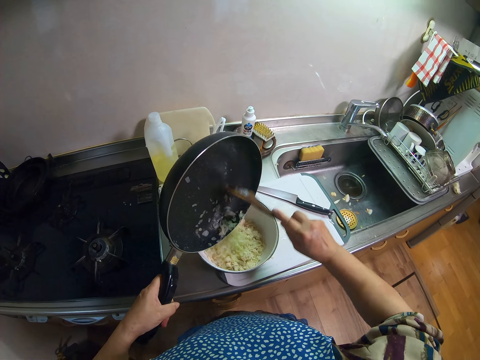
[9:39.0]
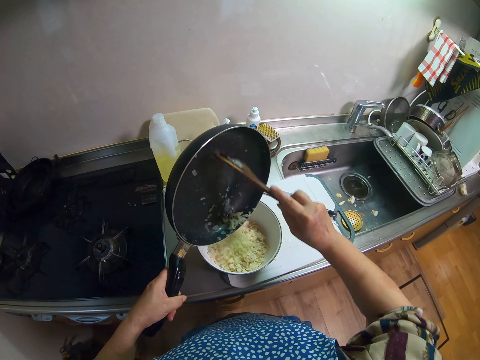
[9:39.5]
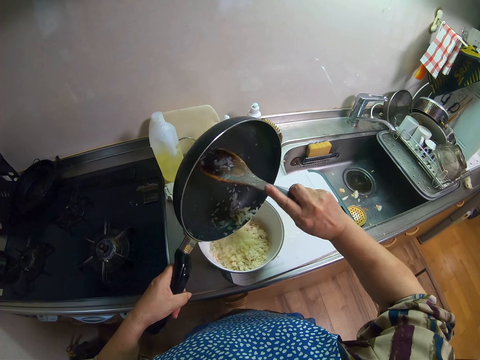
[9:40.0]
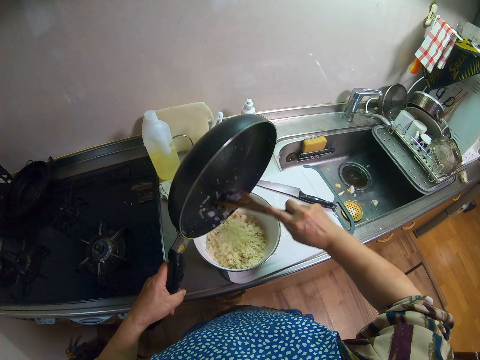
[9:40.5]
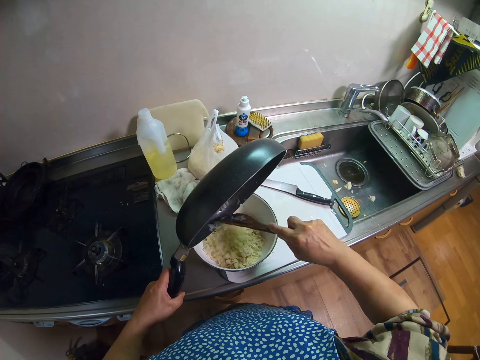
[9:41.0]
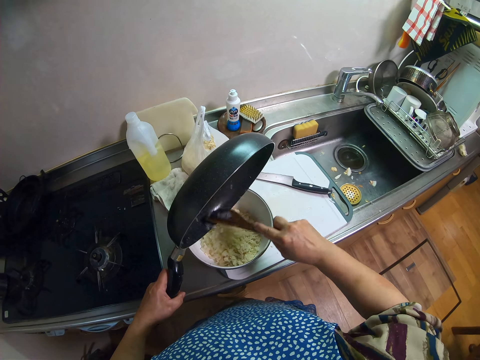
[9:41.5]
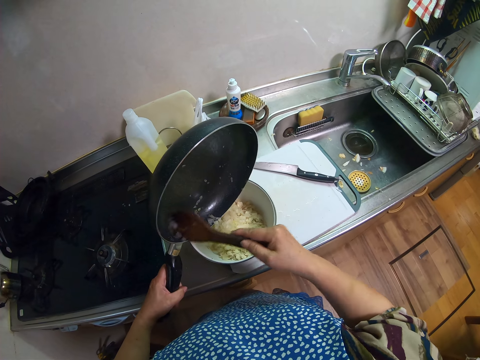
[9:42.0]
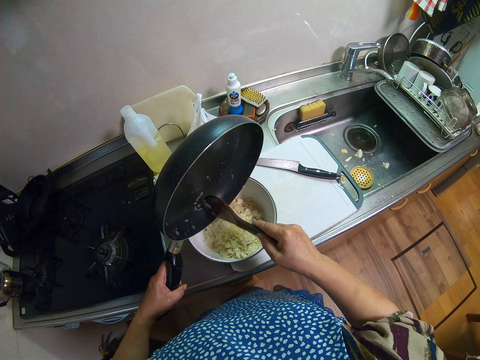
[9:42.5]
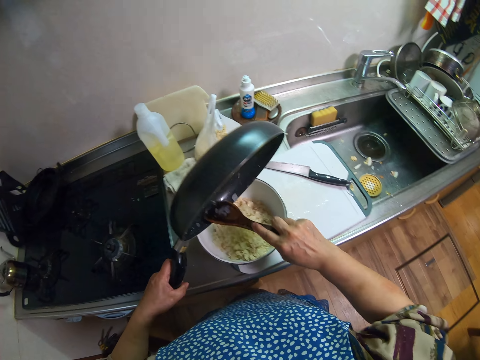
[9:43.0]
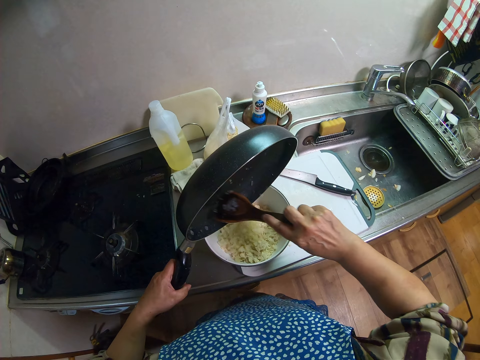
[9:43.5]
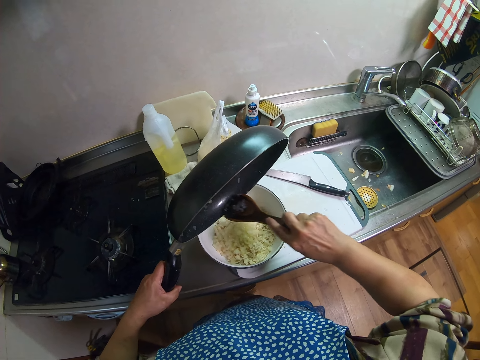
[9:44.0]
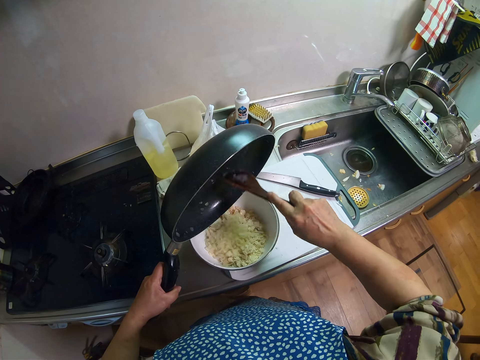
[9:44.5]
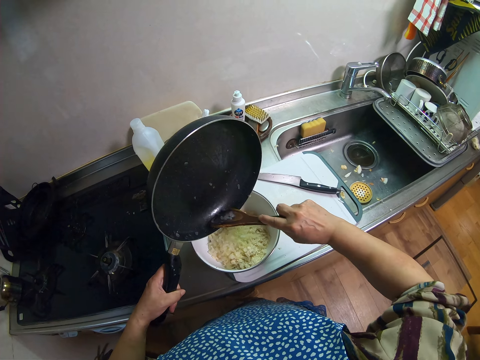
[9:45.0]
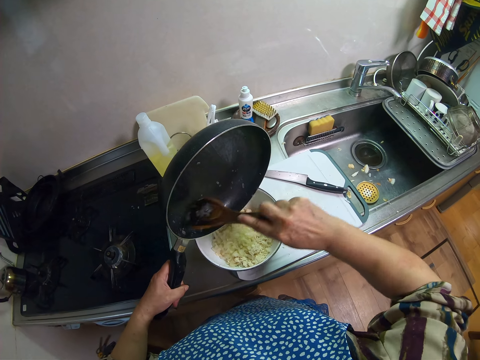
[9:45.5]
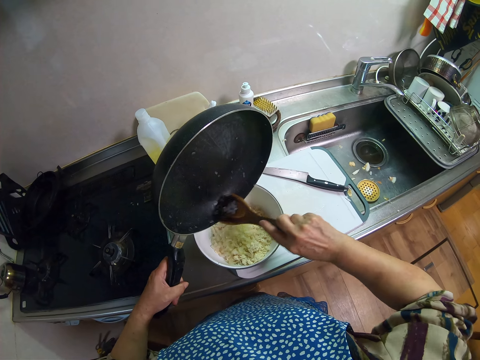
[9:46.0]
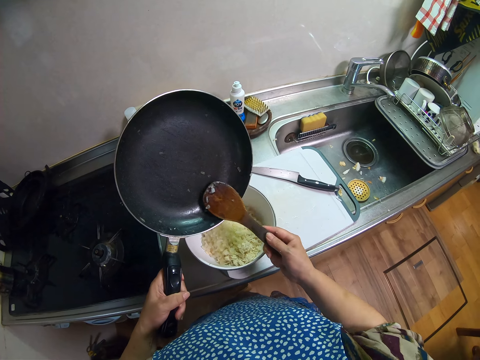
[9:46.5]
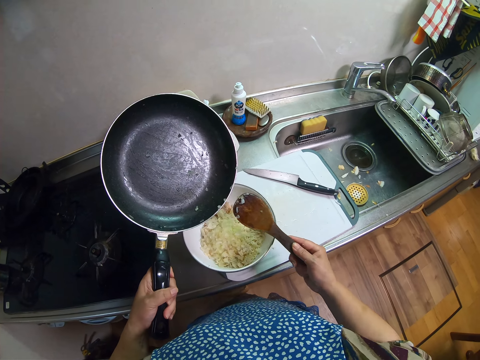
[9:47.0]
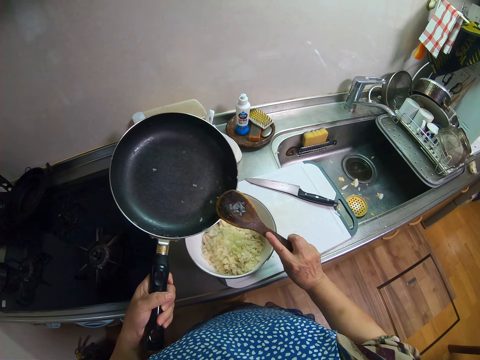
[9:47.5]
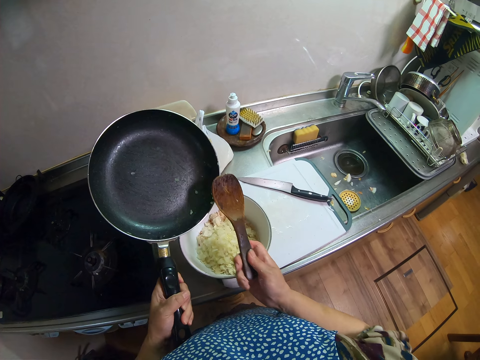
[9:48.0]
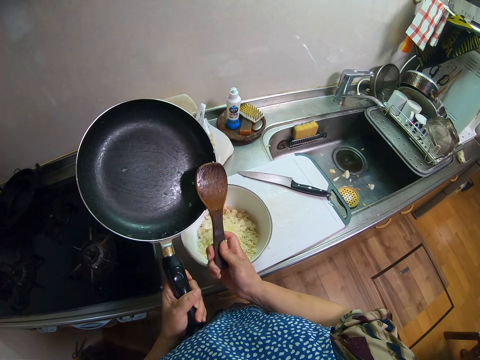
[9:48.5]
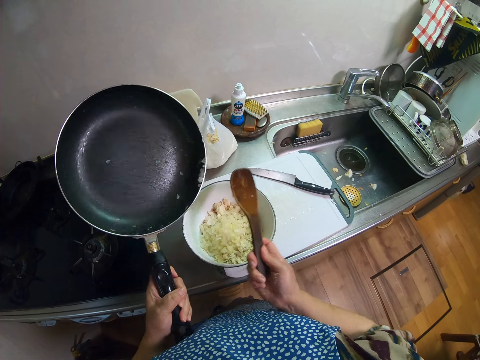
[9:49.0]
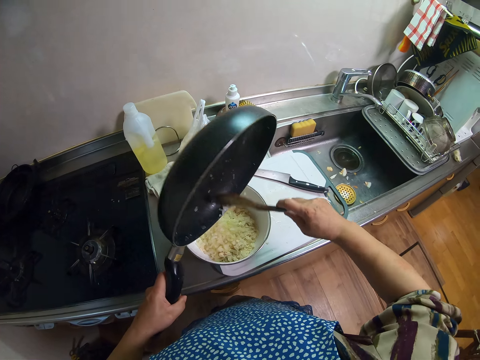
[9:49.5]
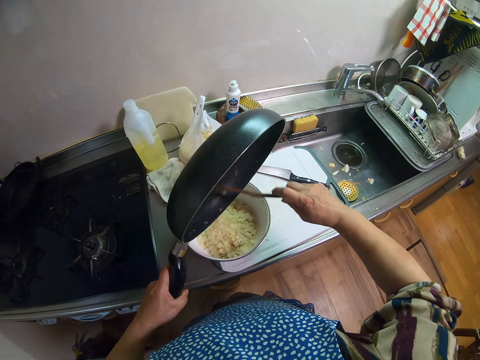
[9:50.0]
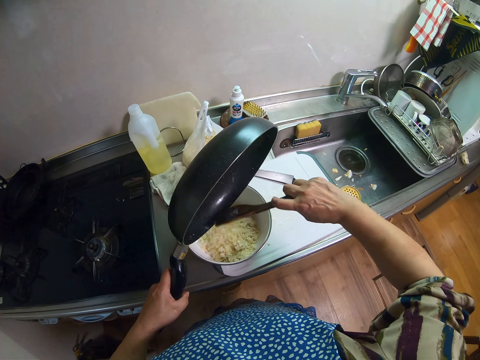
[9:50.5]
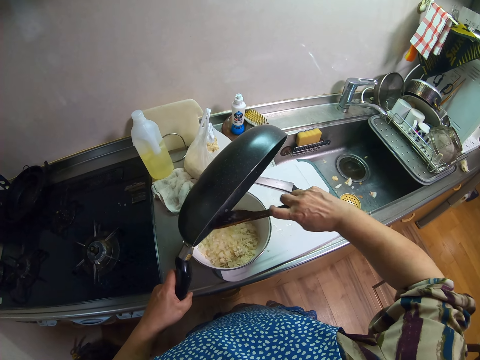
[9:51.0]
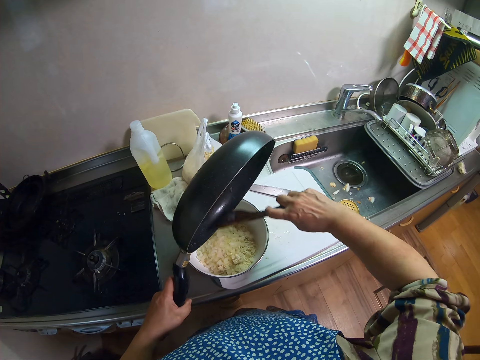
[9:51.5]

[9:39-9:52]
The camera wearer pours the onions on the frypan into the bowl. They scrape the spatula on the frypan. They pour the onions on the frypan into the bowl.

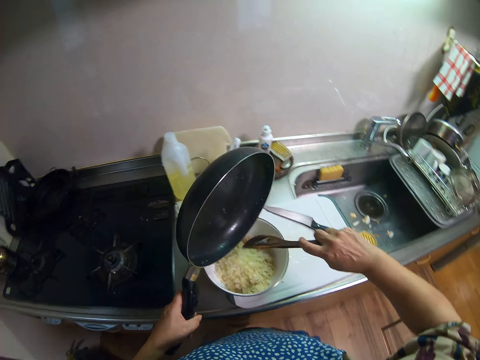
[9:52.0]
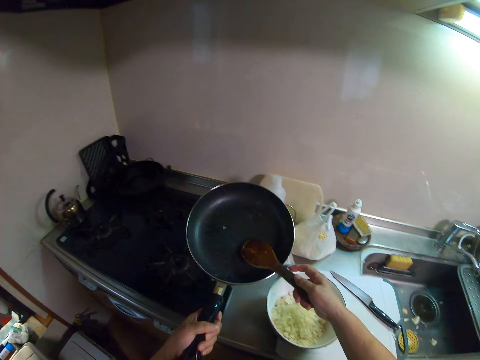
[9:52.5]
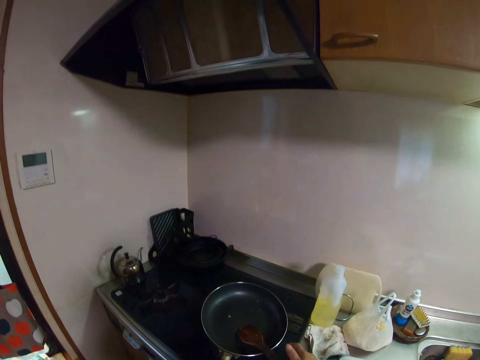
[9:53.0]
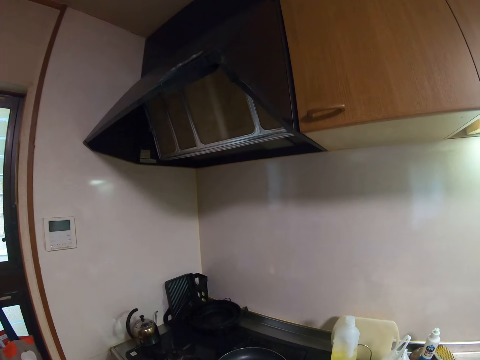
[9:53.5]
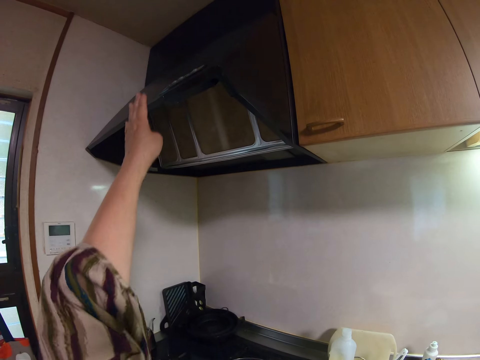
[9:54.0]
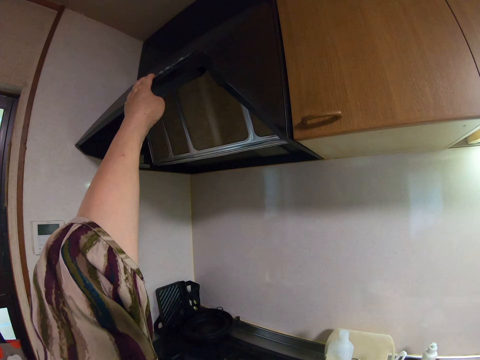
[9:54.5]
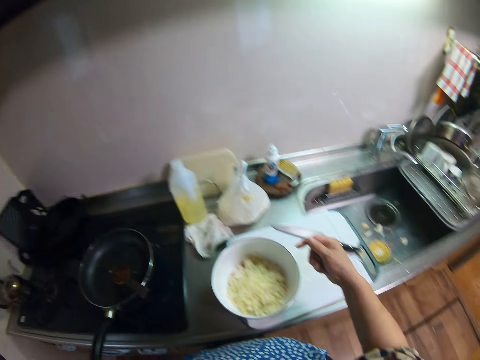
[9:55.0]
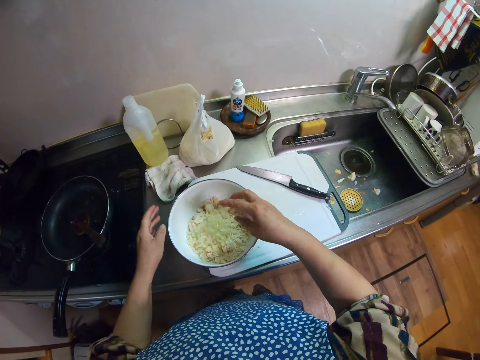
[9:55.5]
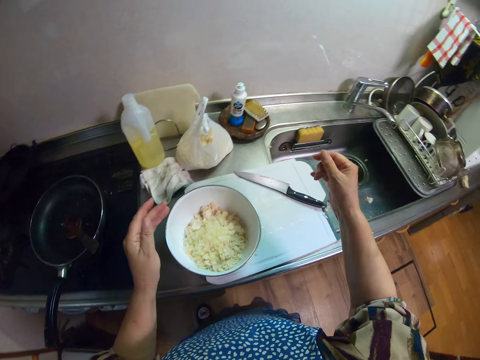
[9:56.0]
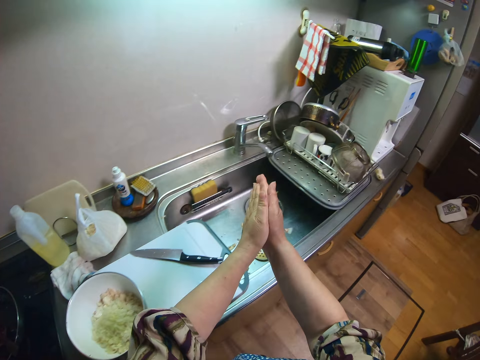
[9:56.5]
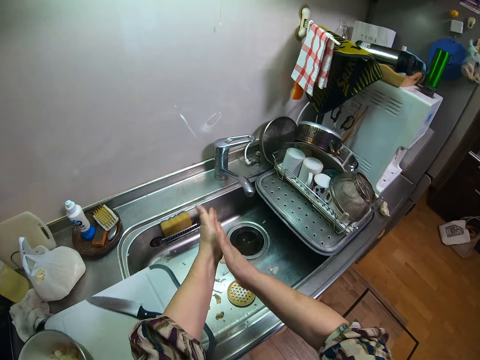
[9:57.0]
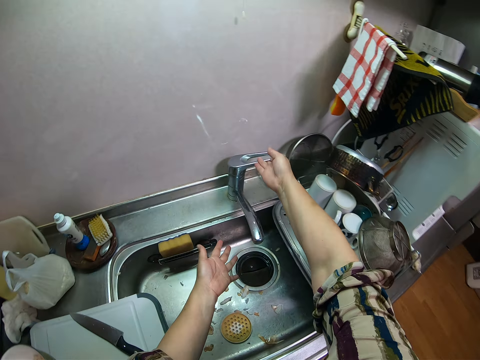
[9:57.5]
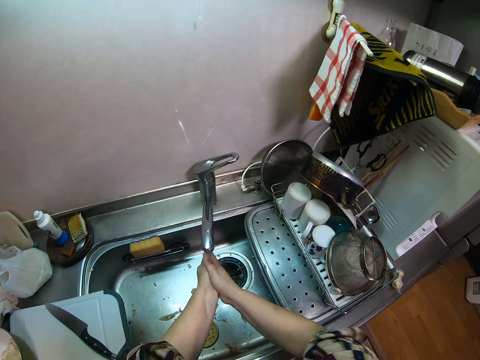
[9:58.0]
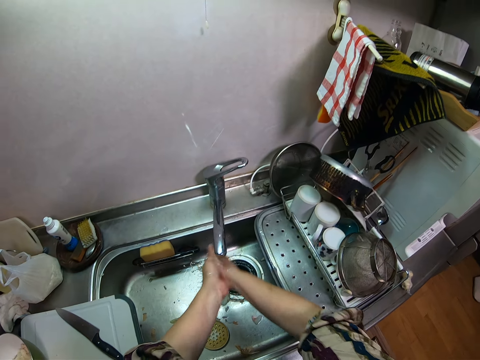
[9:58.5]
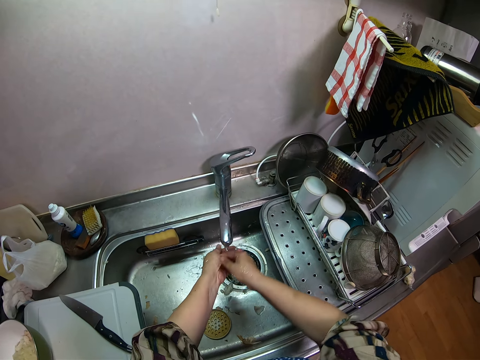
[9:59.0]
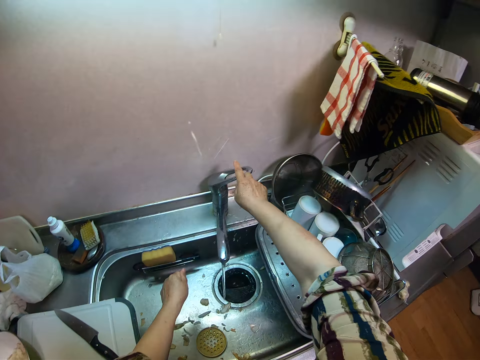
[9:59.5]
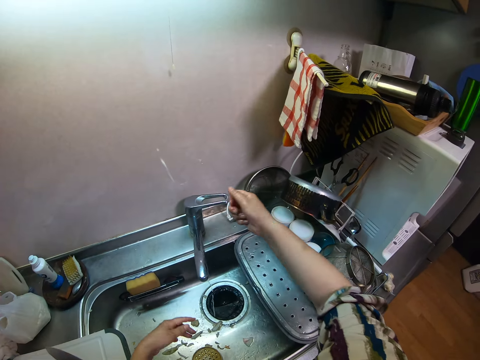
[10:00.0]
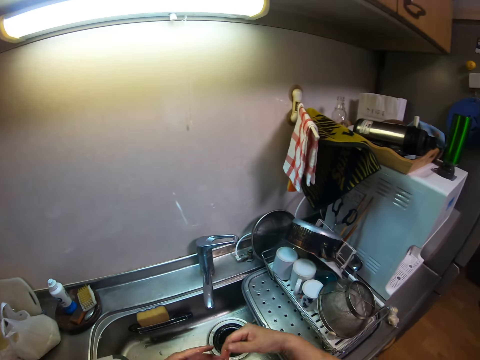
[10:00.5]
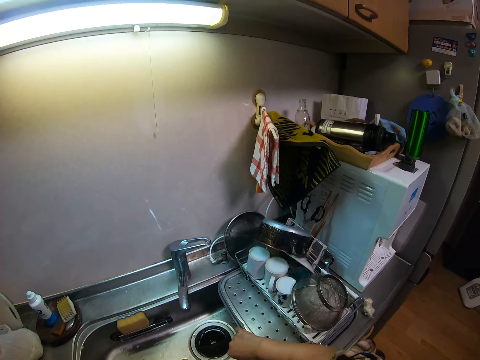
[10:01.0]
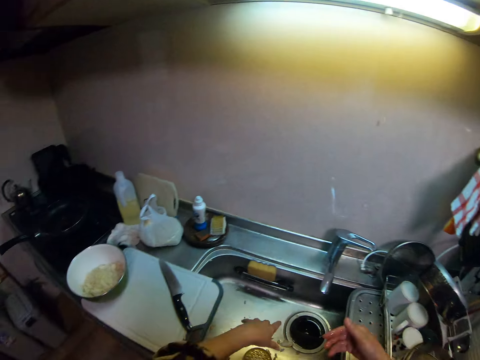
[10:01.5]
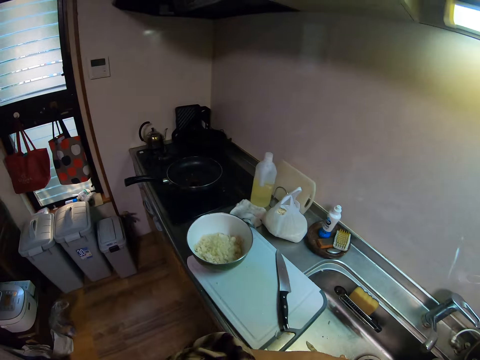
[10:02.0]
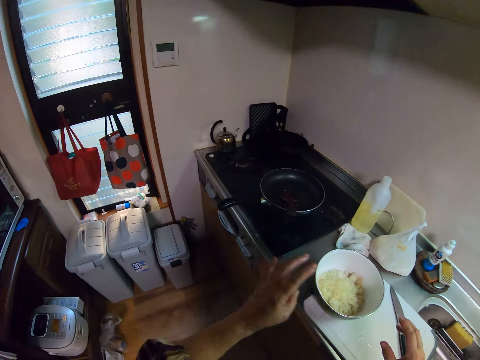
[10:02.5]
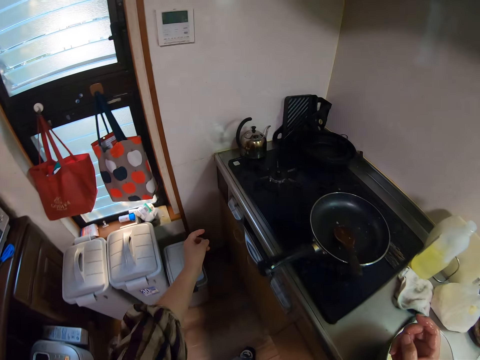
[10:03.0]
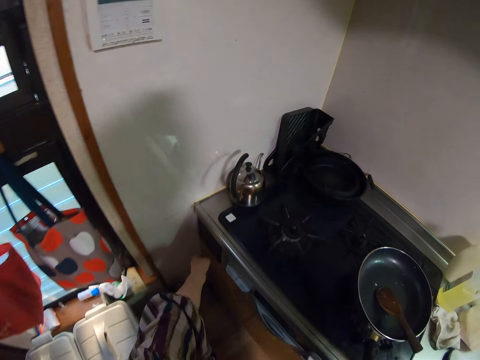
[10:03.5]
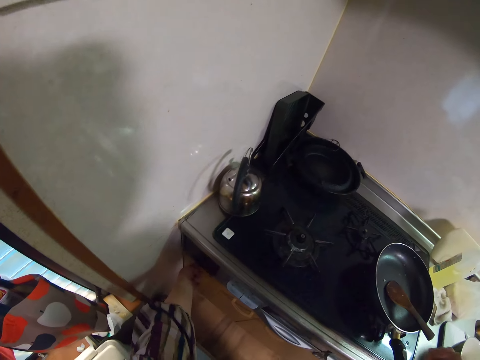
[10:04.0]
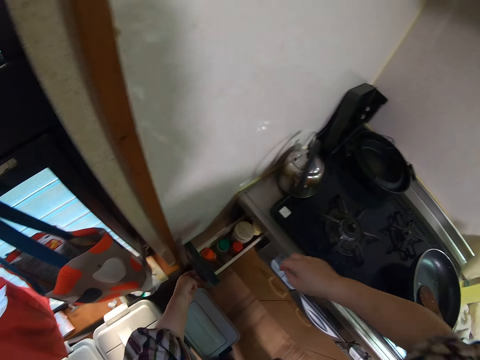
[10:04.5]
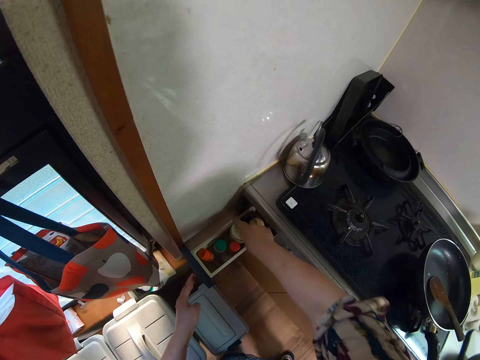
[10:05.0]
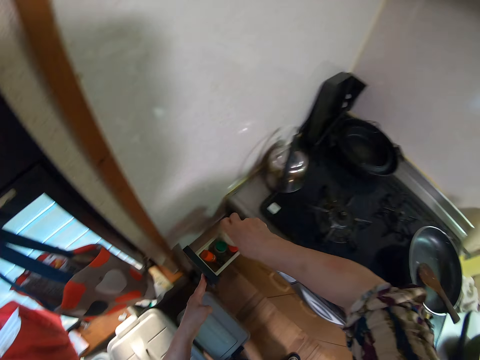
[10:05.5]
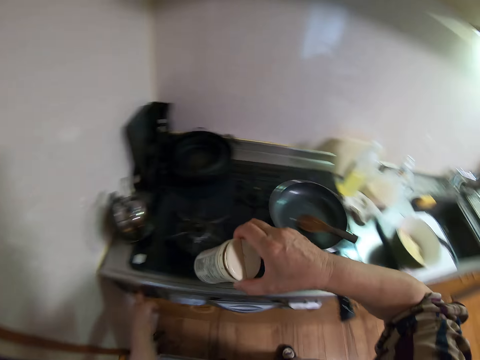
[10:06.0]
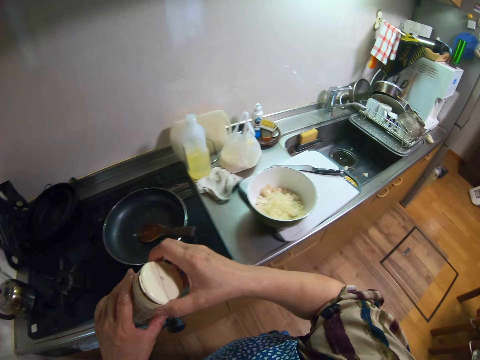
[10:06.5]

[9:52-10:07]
The camera wearer drops the spatula on the frypan. She drops the frypan on the right side of the cooker. She turns off the gas. She touches something. She moves her hands towards the bowl of vegetables. She looks at the bowl of vegetables. She rubs her hands together. She turns on the tap. She rinses her hands. She turns off the tap. She flaps her hands in the sink. She walks toward the cooker. She opens the upper drawer on the left side of the cooker. She takes a container from the drawer. She closes the drawer.
